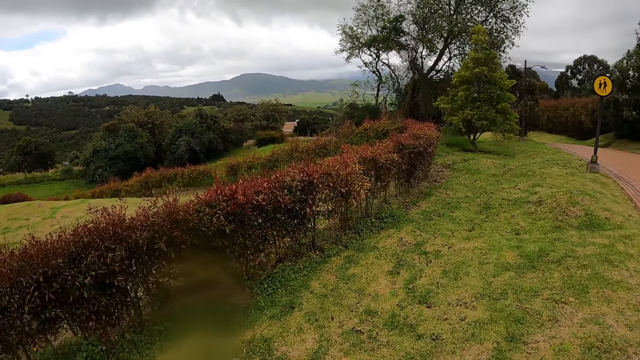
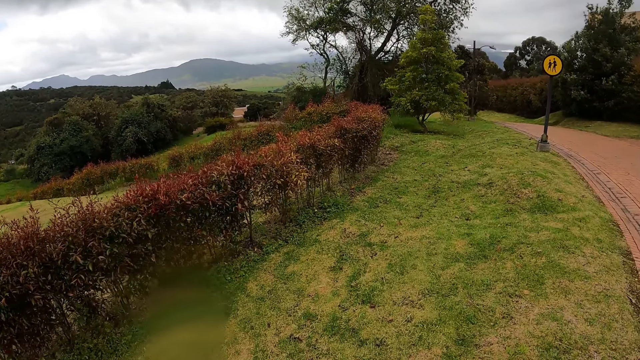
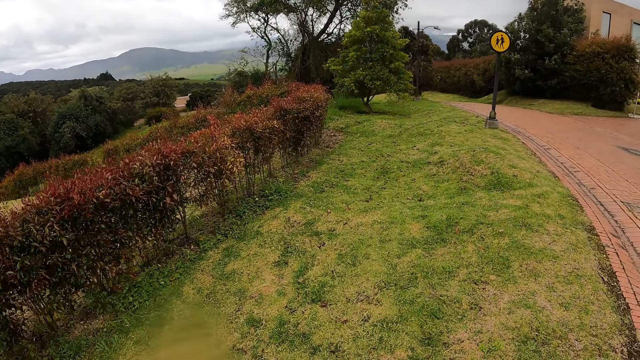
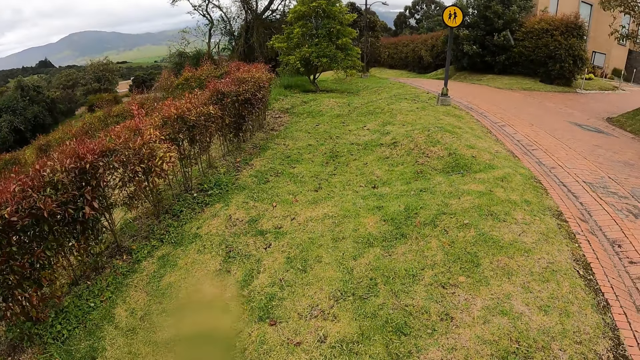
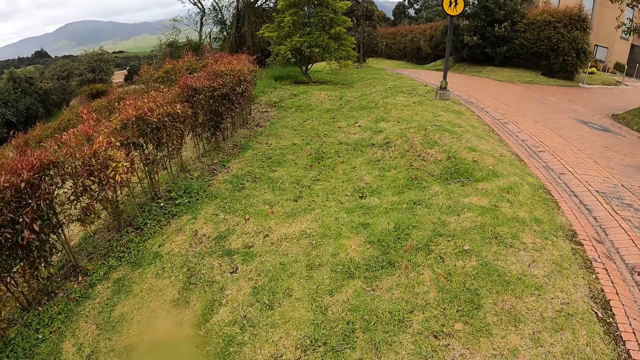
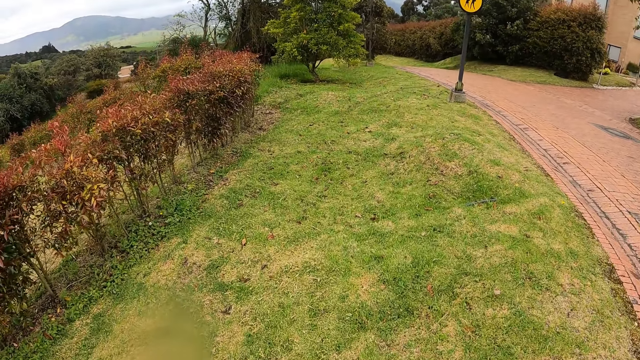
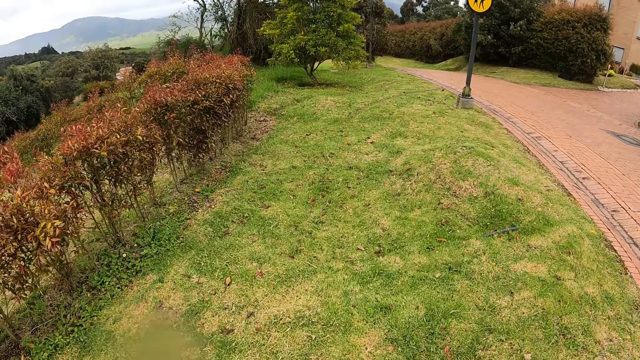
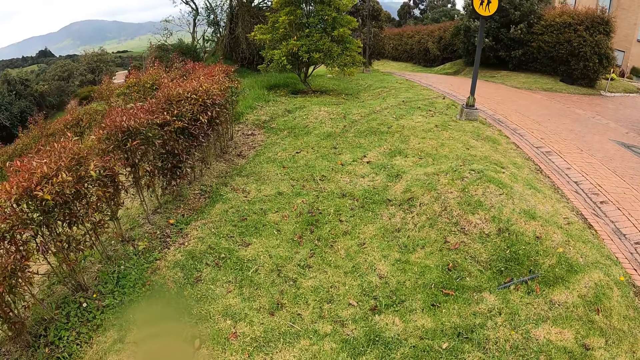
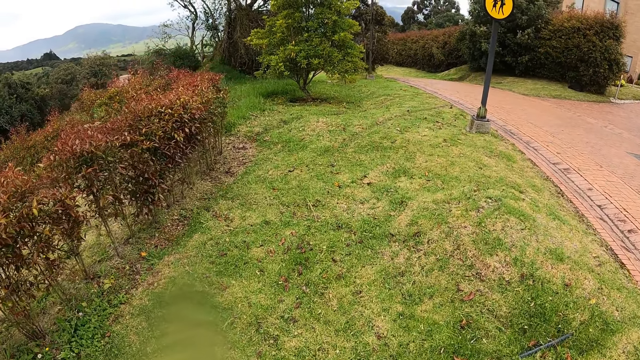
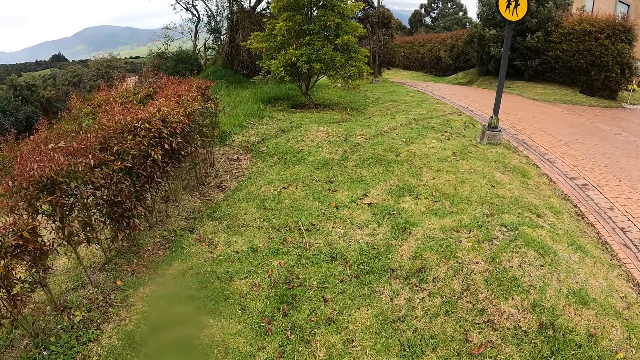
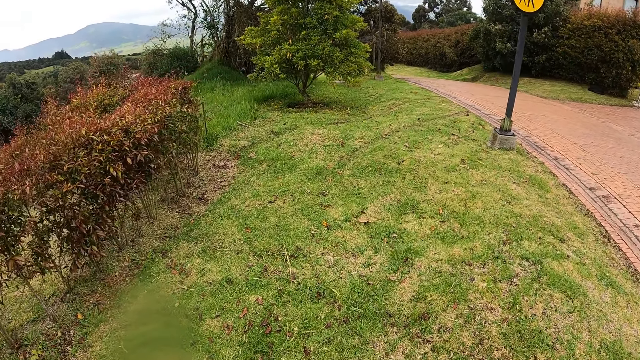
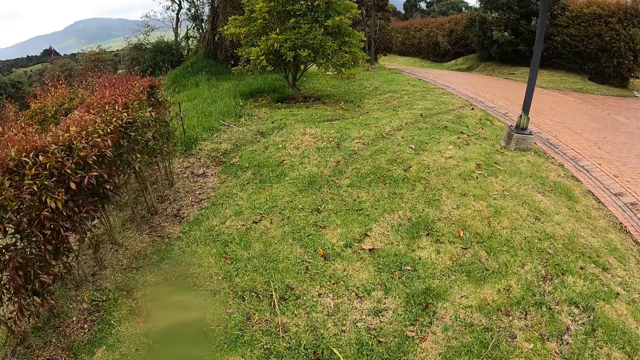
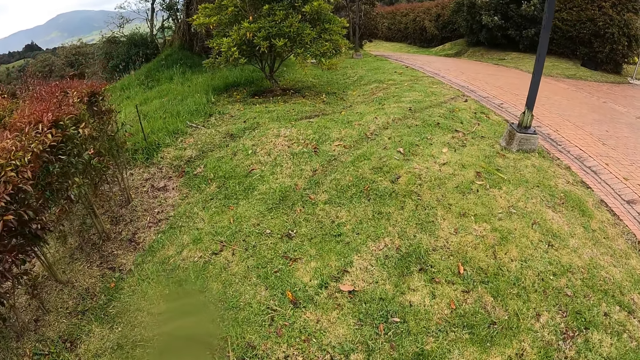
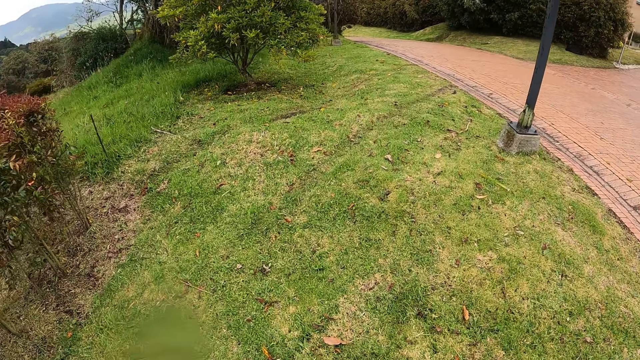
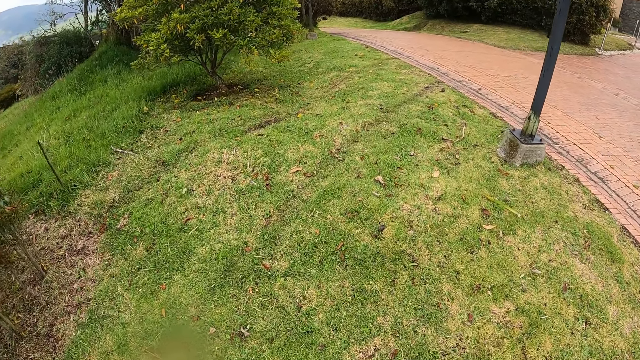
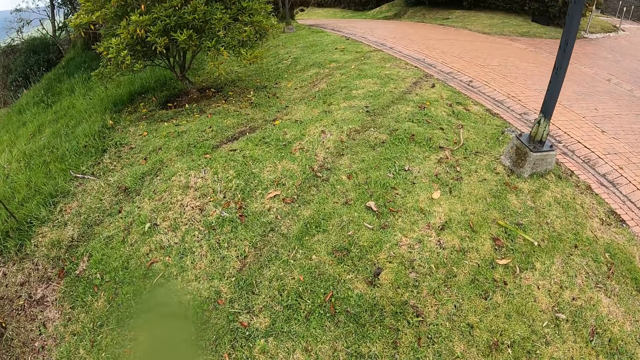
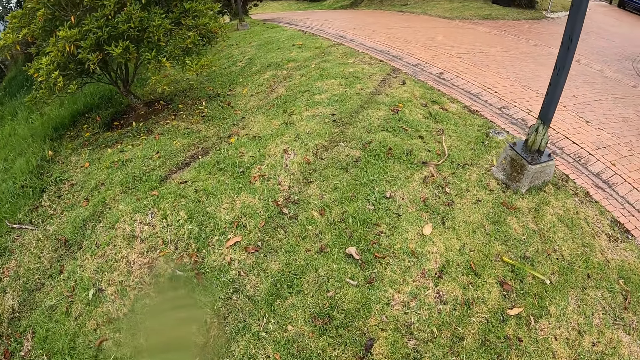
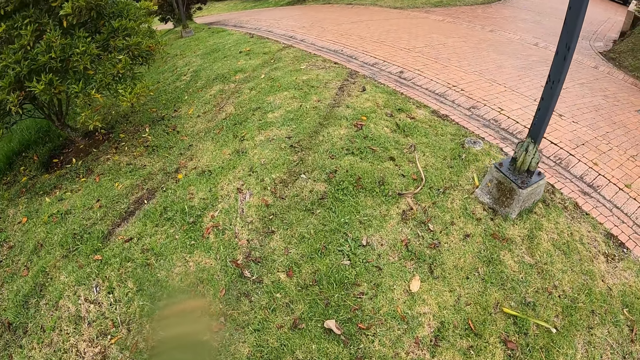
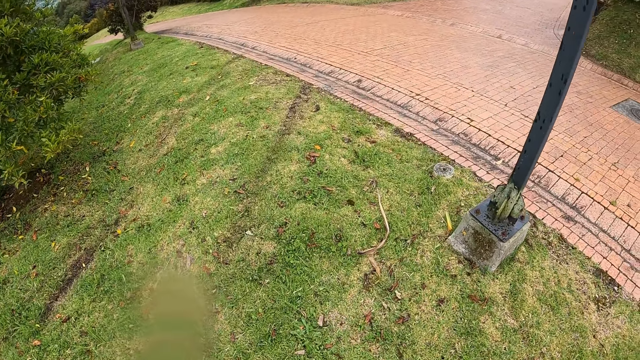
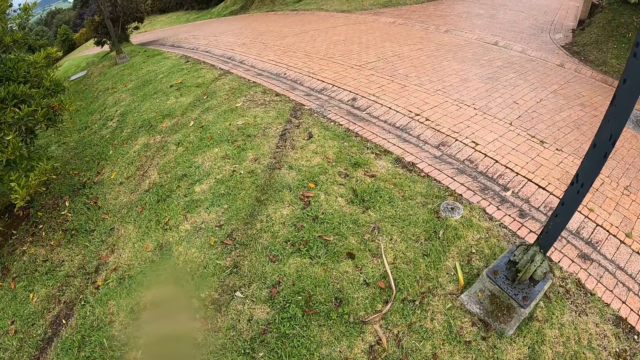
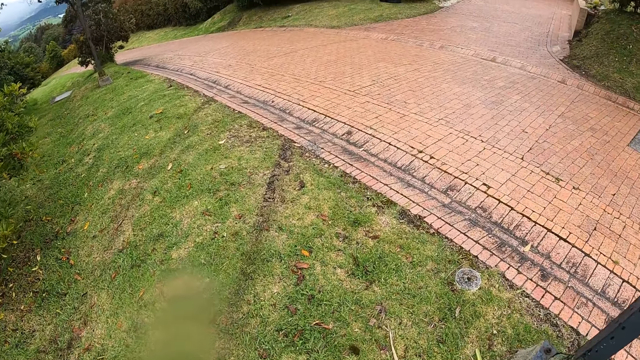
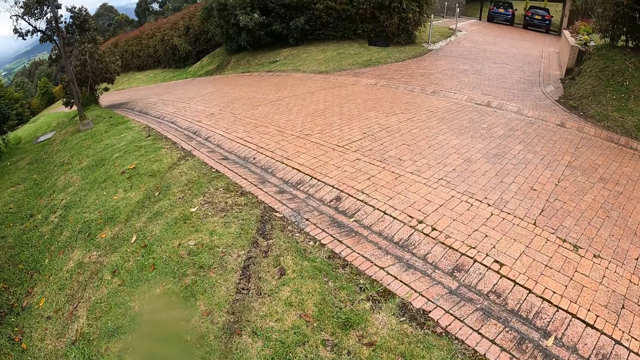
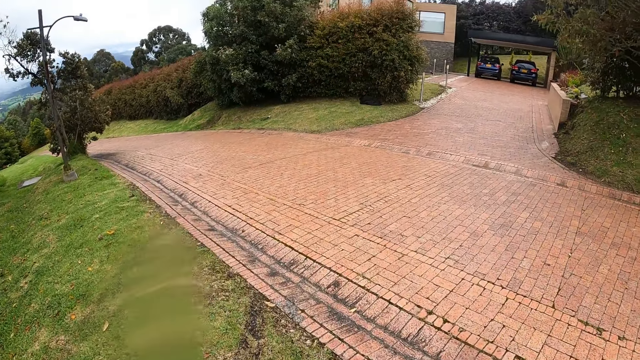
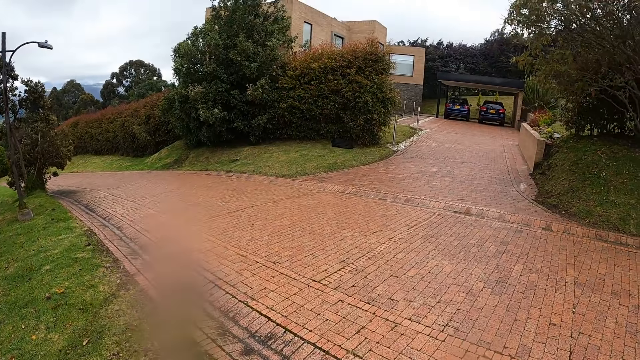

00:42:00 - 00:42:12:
The camera wearer walks down the pathway.

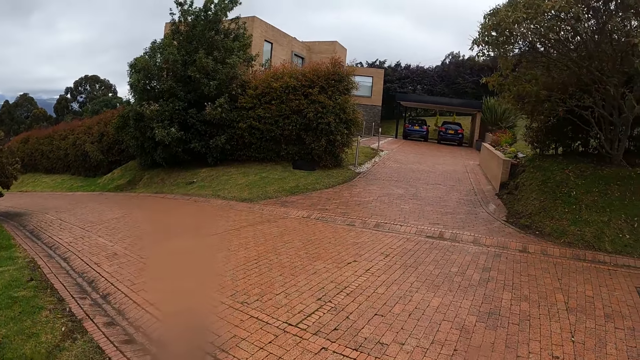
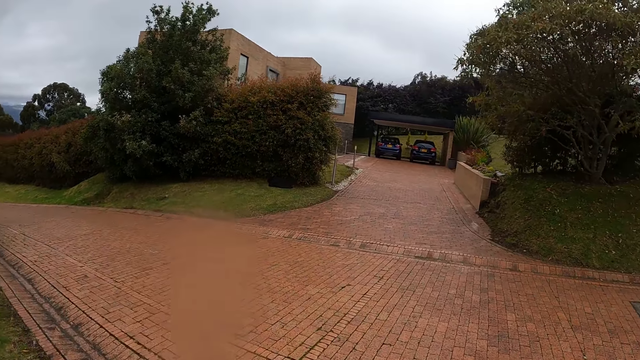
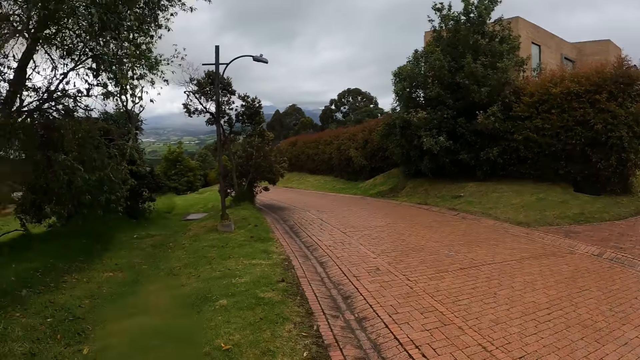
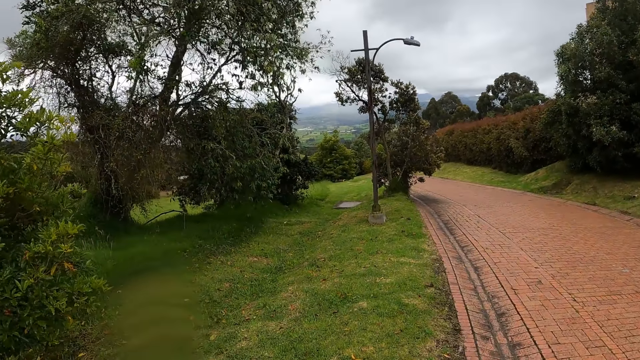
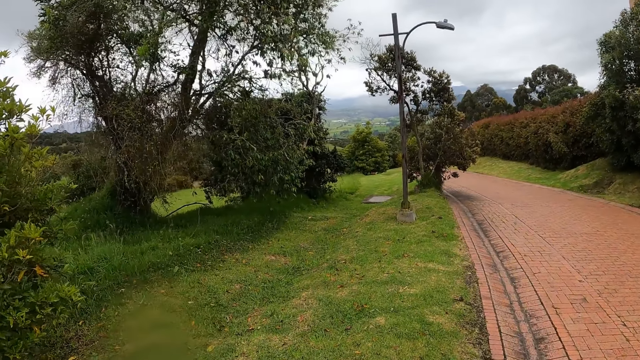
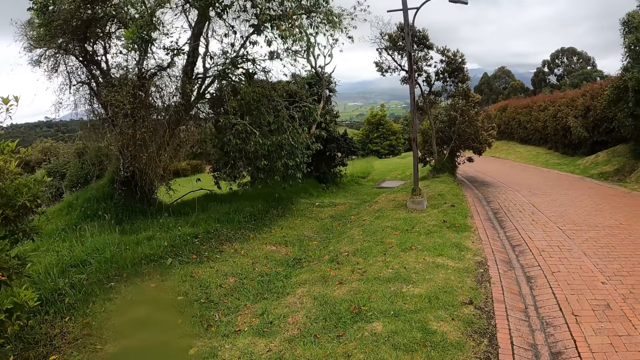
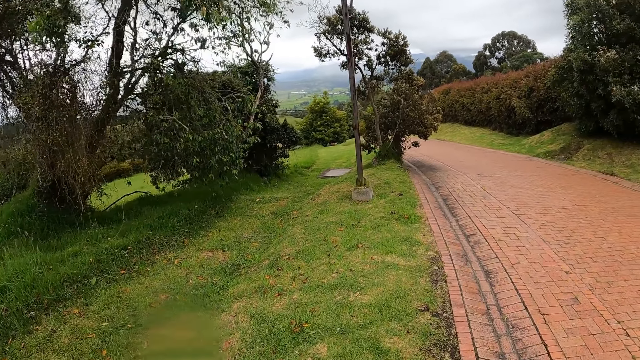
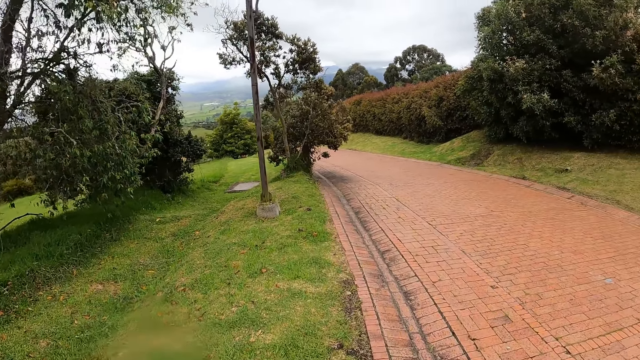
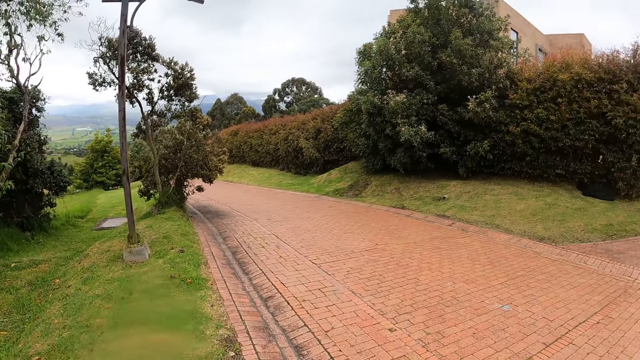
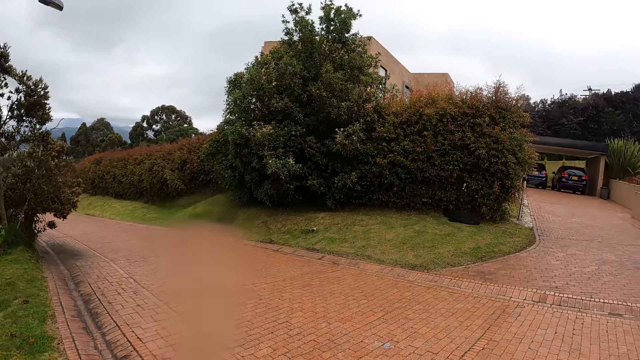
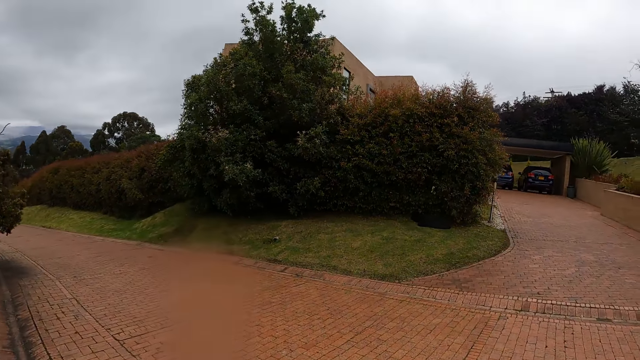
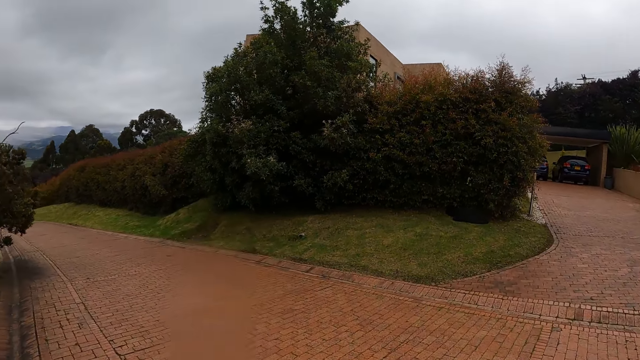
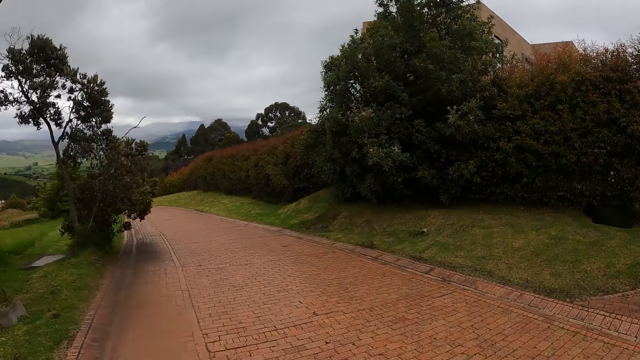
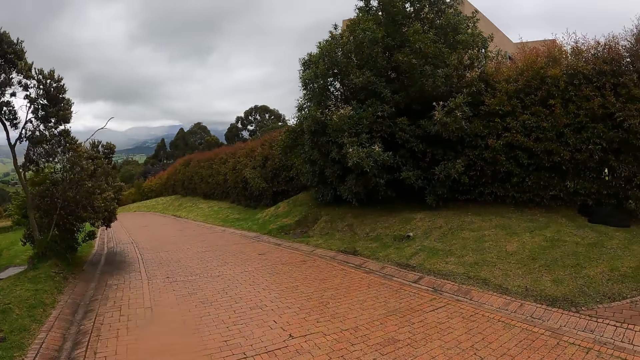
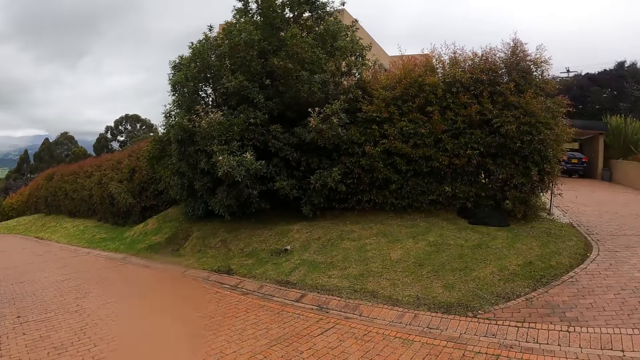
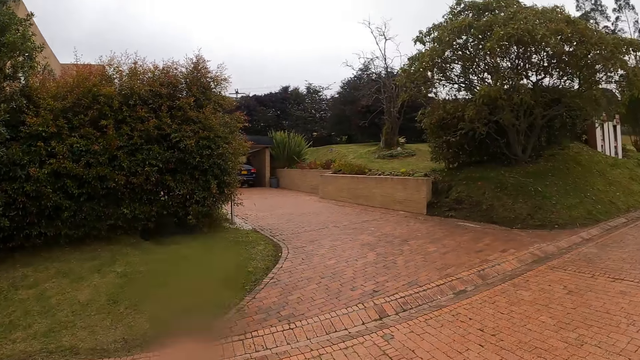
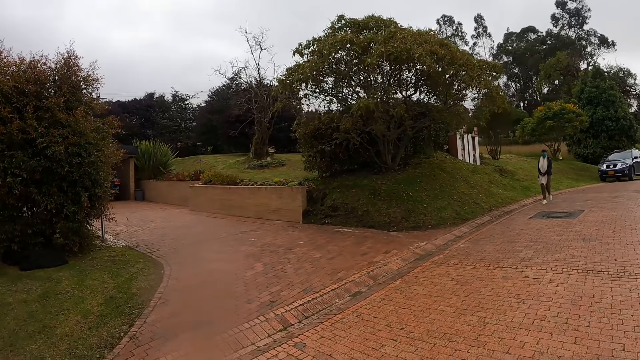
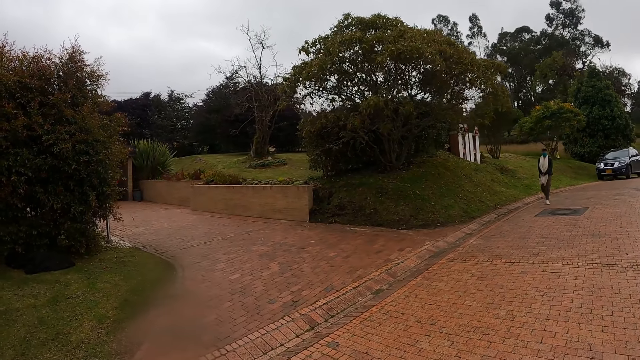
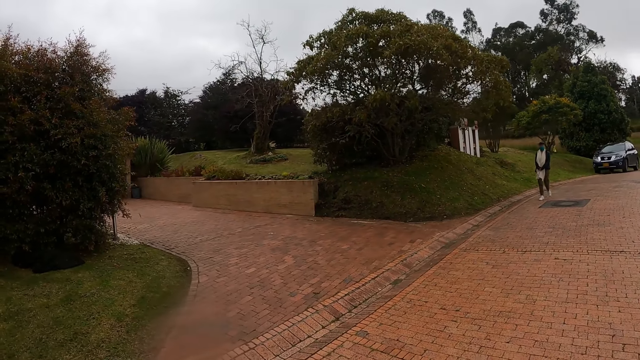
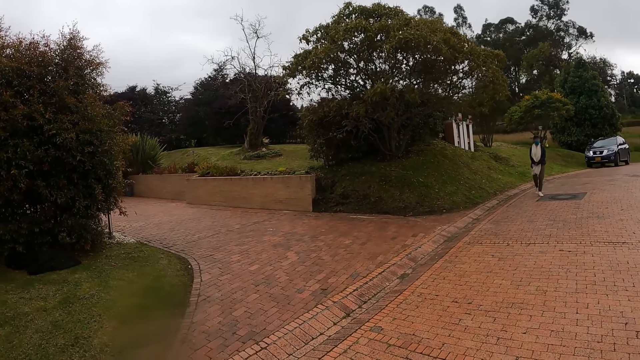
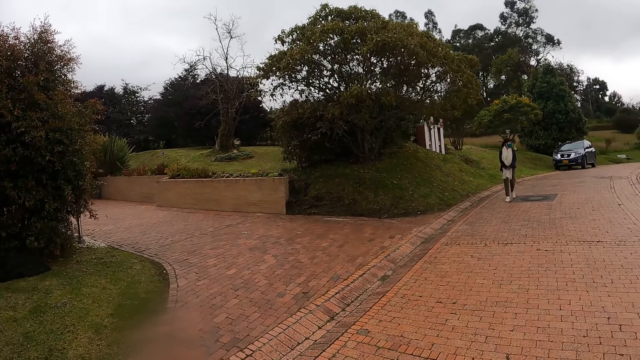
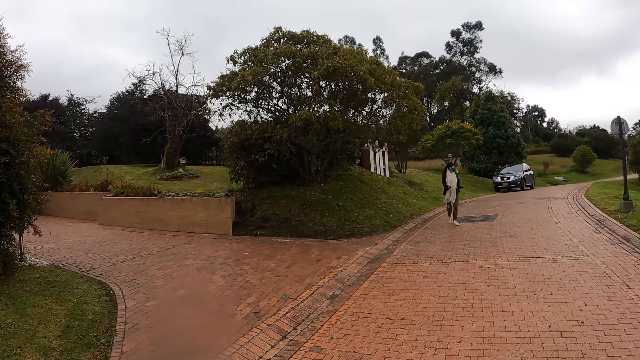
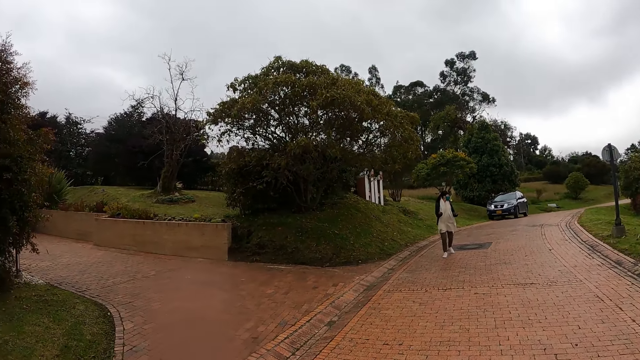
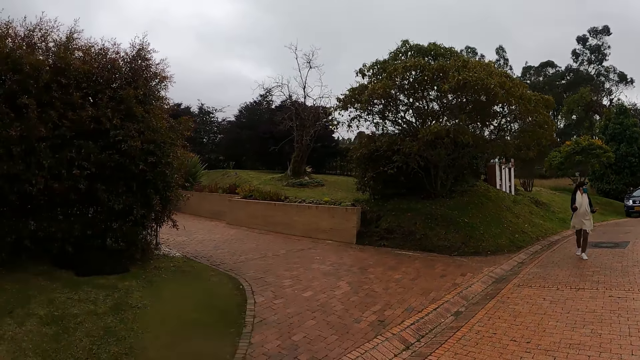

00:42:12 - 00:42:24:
The camera wearer stands along the pathway. A woman walks down the pathway towards the camera wearer. The camera wearer looks back.
